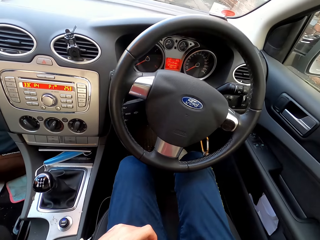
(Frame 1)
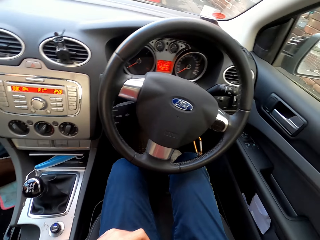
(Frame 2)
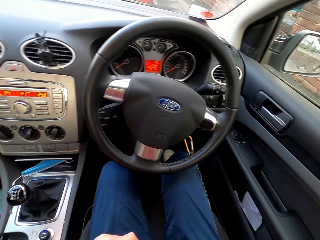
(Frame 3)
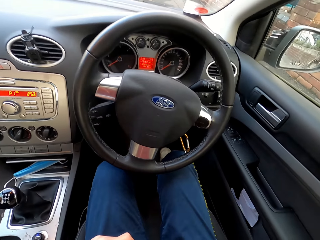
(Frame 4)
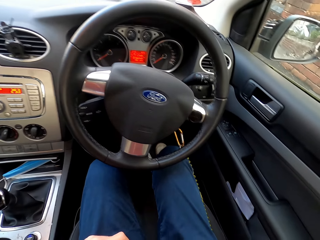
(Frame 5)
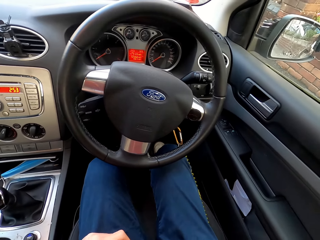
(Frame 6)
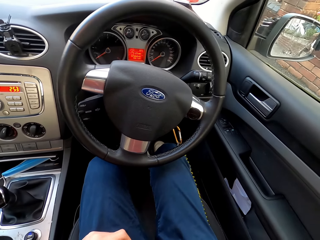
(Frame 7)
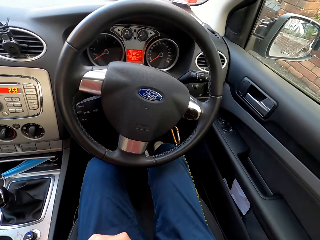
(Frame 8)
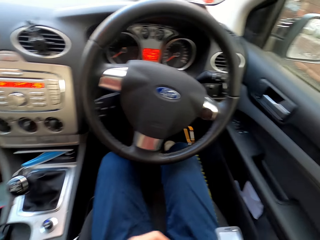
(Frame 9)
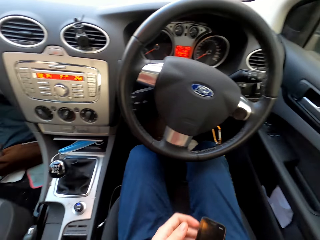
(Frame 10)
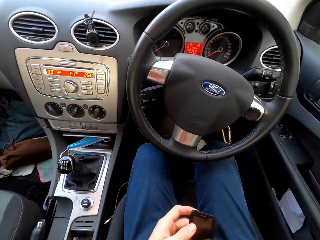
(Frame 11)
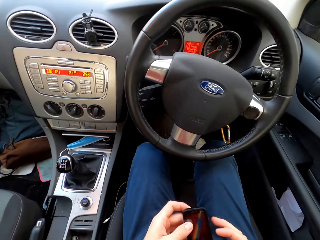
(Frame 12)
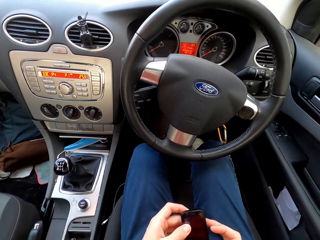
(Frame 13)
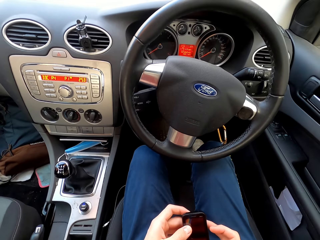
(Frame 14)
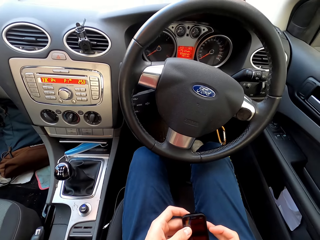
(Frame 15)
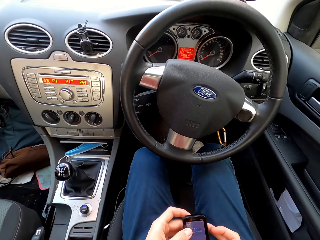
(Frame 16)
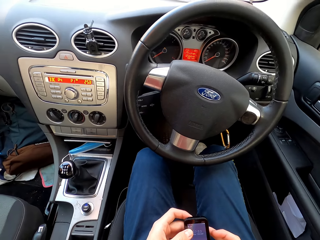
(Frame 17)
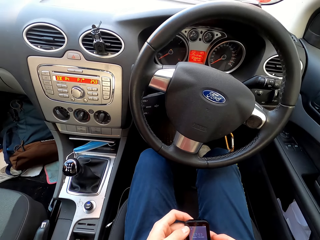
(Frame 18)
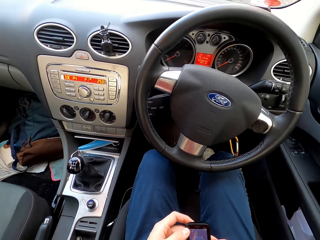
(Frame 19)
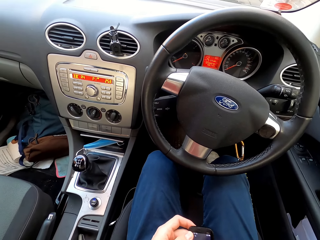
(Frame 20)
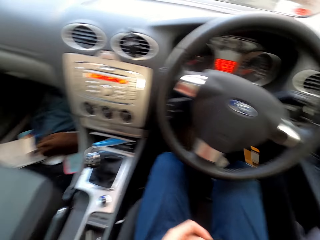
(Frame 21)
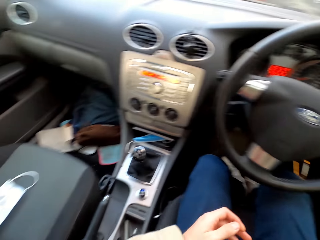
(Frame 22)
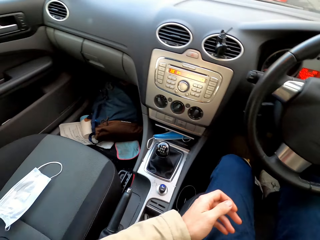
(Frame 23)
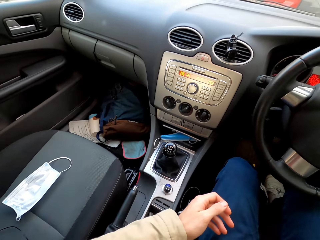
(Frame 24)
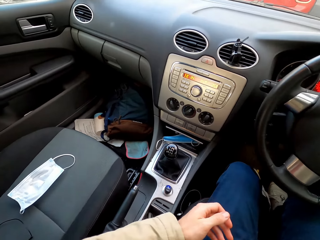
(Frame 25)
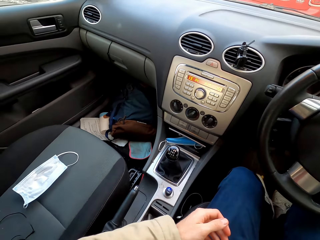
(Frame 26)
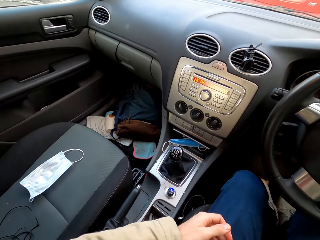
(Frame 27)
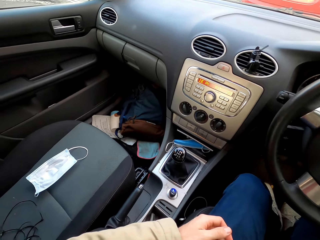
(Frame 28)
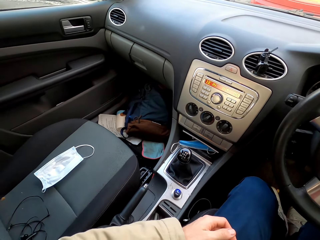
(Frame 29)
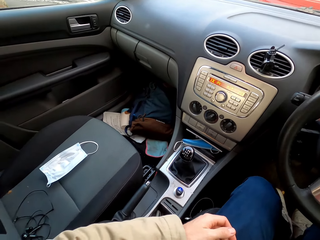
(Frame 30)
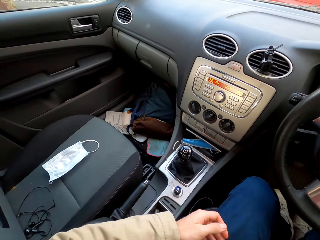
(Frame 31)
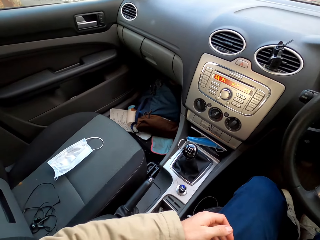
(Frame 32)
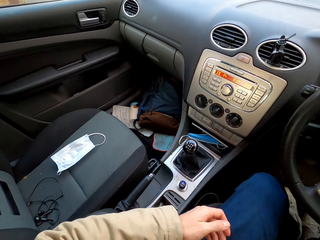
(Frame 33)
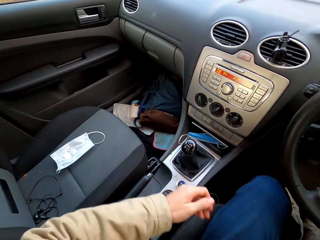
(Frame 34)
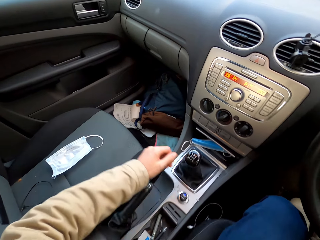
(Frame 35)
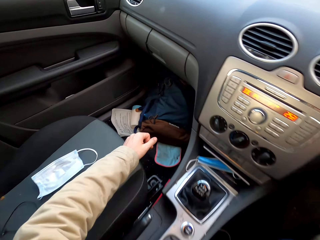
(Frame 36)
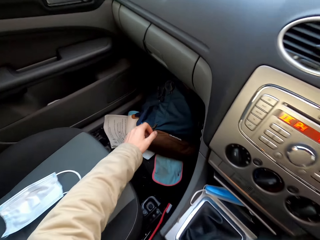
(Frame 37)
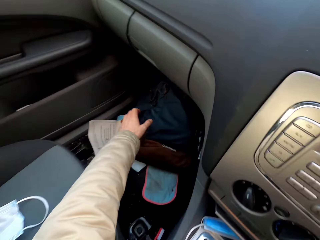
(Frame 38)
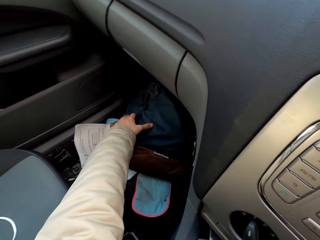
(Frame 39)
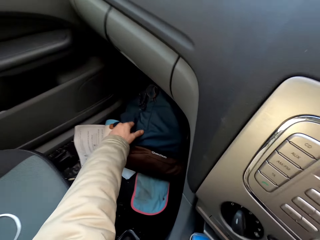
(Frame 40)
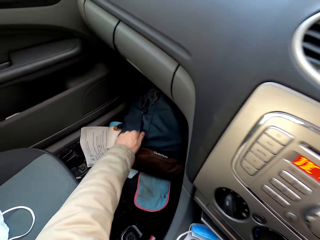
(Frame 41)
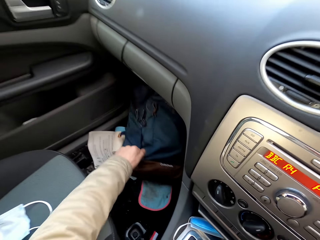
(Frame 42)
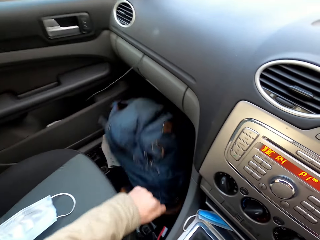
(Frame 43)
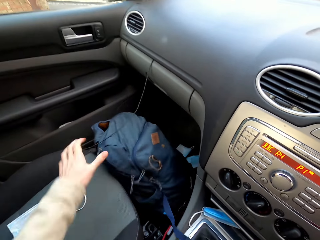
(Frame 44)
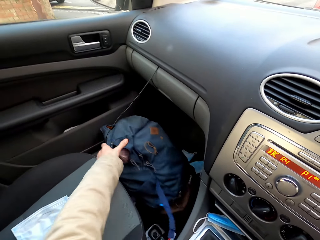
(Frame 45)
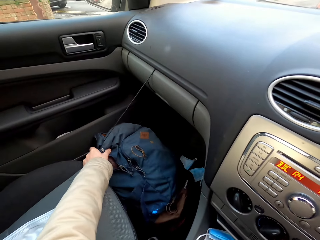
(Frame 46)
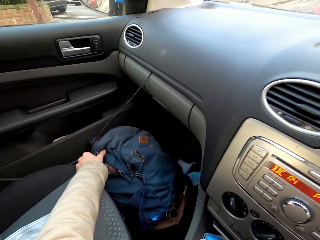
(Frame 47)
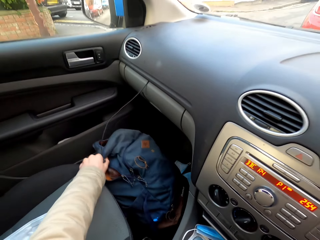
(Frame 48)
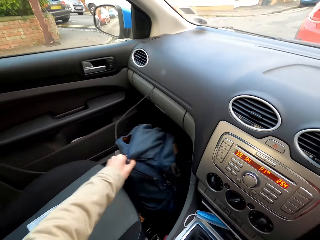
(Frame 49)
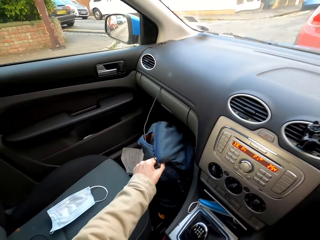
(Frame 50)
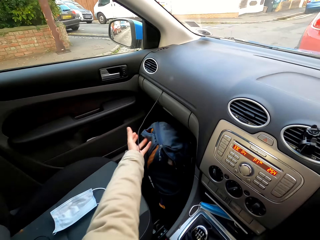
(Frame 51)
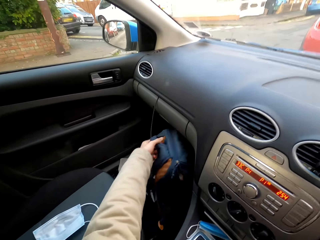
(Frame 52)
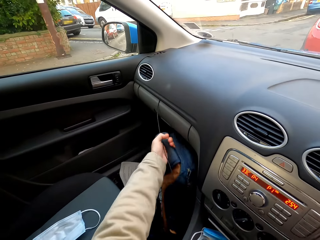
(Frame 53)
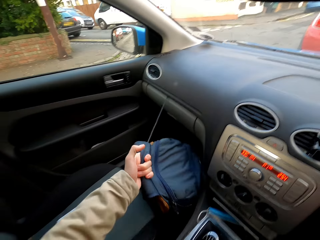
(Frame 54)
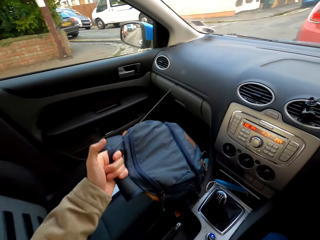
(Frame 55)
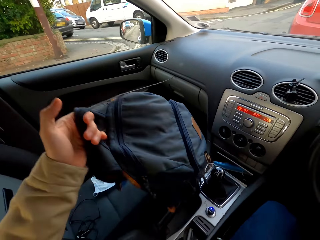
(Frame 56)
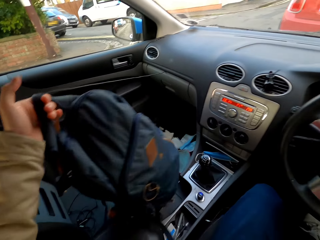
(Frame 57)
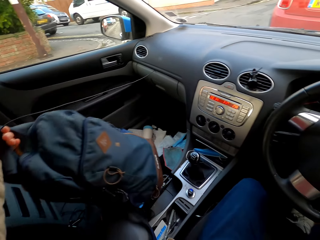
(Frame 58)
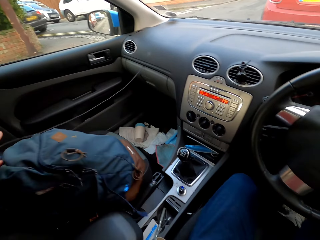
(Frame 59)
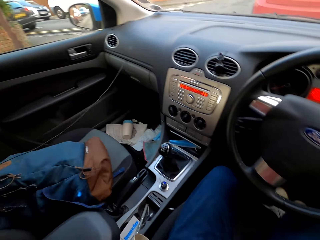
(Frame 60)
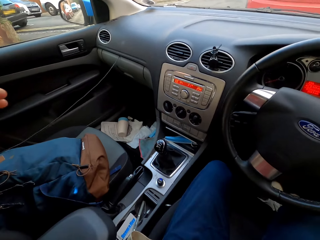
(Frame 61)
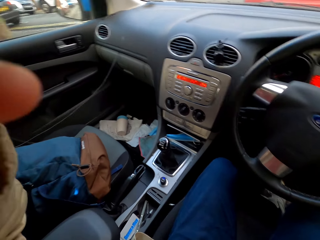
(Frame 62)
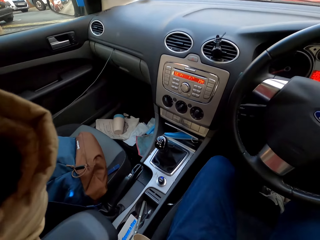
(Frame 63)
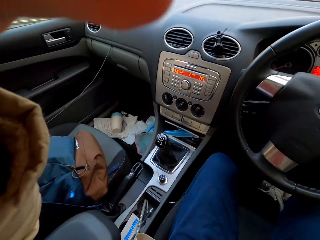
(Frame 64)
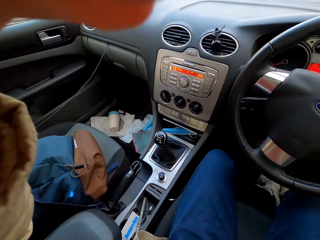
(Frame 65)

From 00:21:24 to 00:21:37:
The camera wearer holds a phone with his right hand. He passes the phone from his right hand to his left hand. He operates the phone with his right hand. He takes a bag from the car floor with his left hand. He places the bag on the car seat with his left hand. He raises his left hand up.
